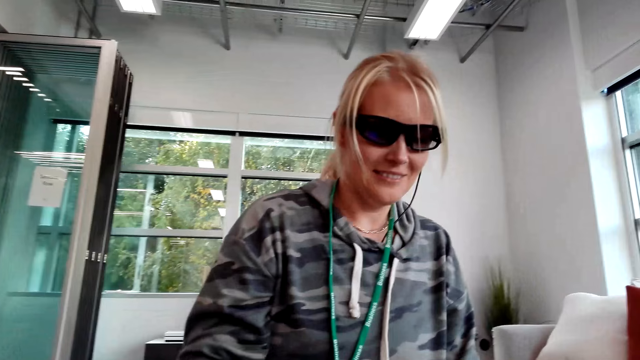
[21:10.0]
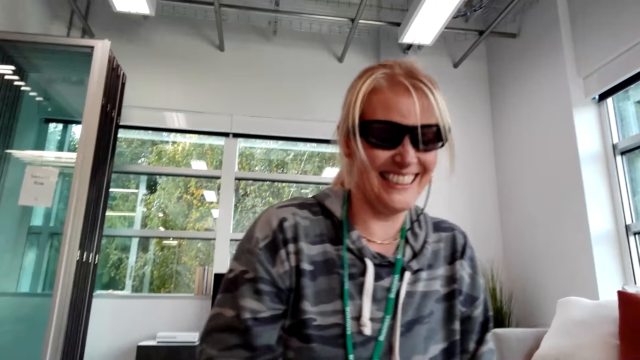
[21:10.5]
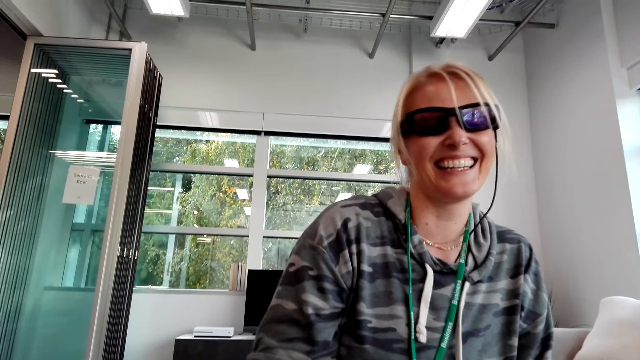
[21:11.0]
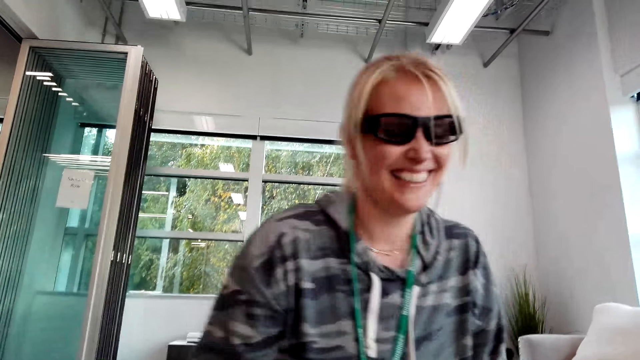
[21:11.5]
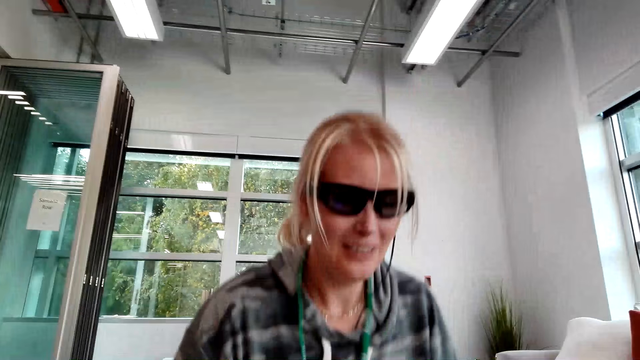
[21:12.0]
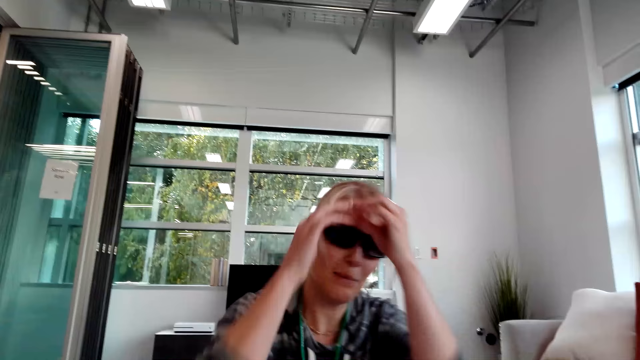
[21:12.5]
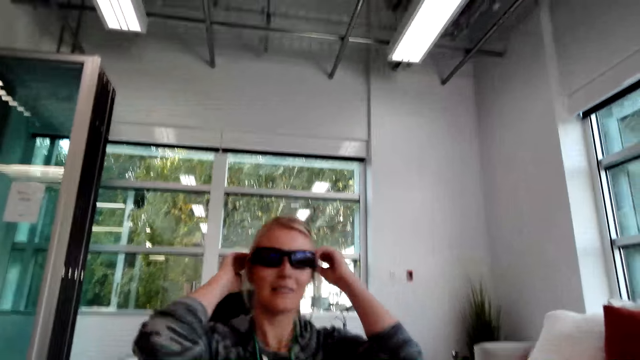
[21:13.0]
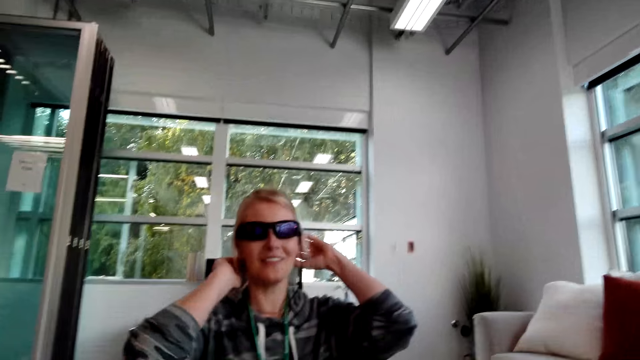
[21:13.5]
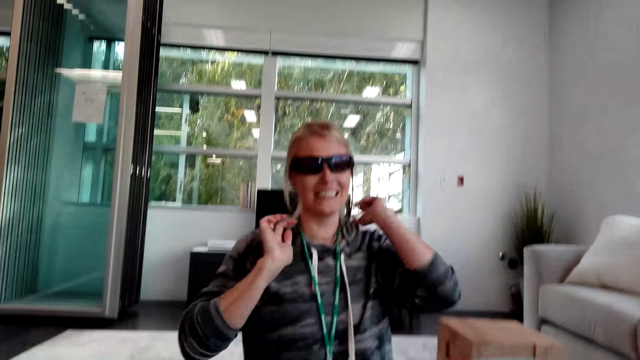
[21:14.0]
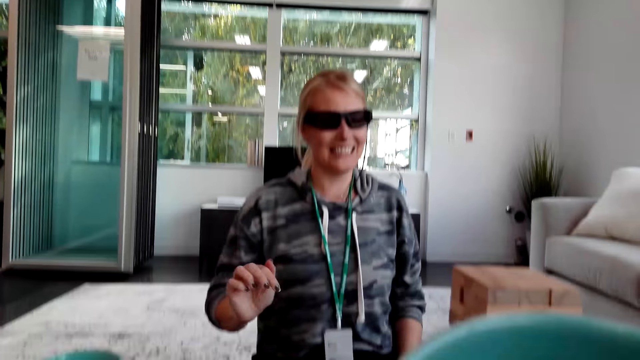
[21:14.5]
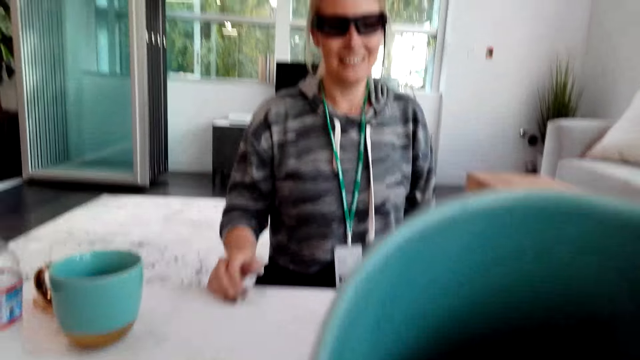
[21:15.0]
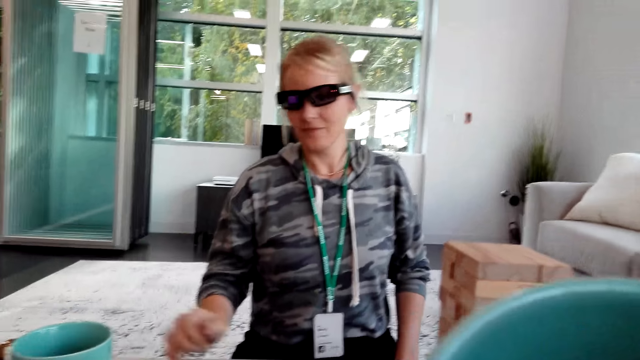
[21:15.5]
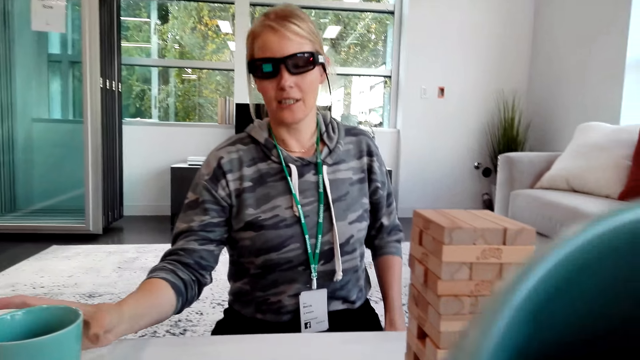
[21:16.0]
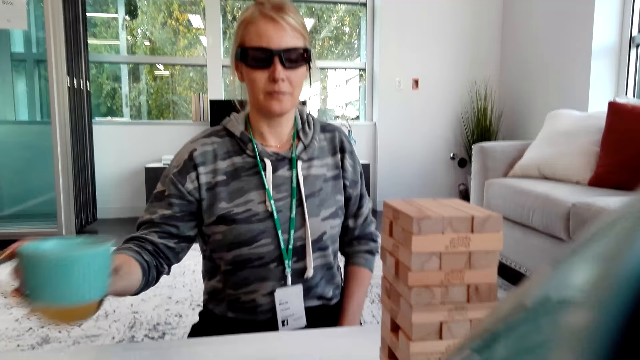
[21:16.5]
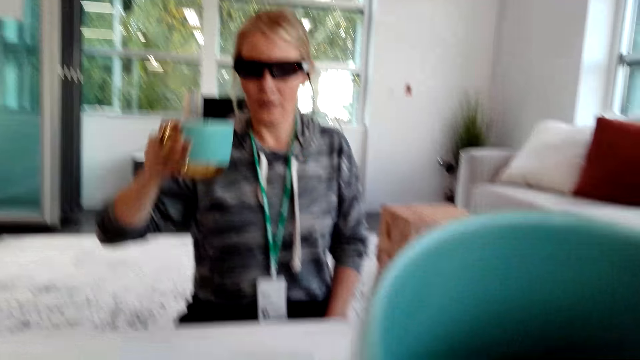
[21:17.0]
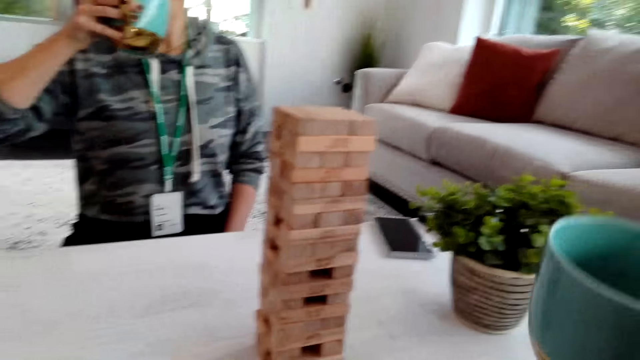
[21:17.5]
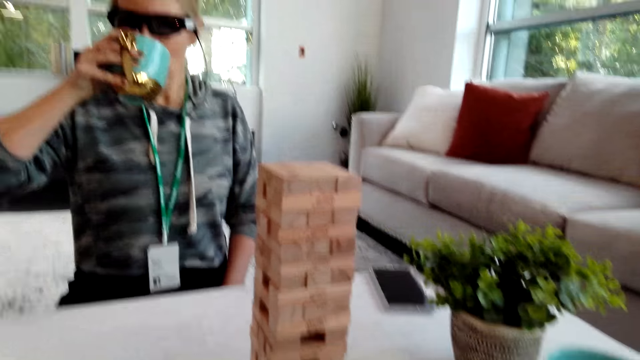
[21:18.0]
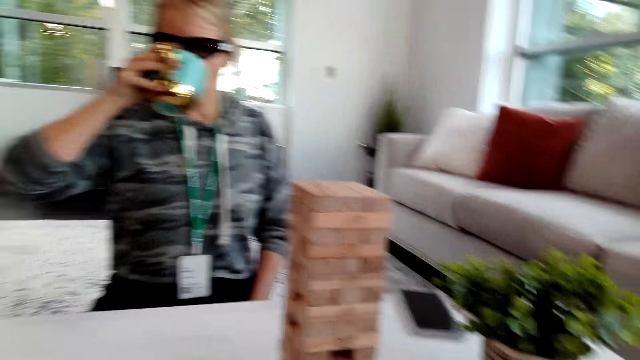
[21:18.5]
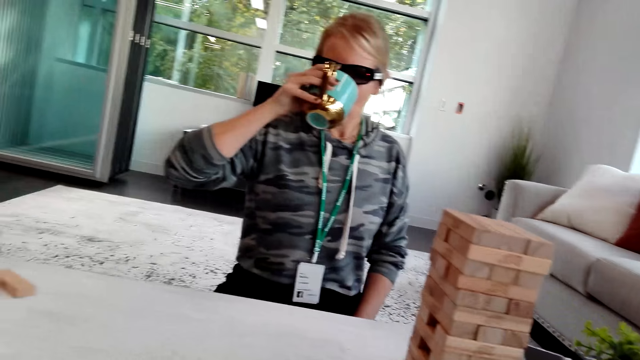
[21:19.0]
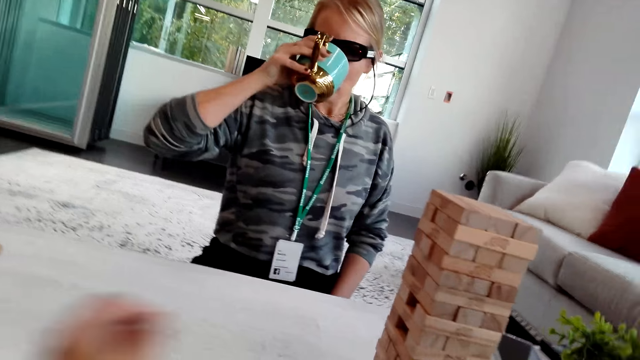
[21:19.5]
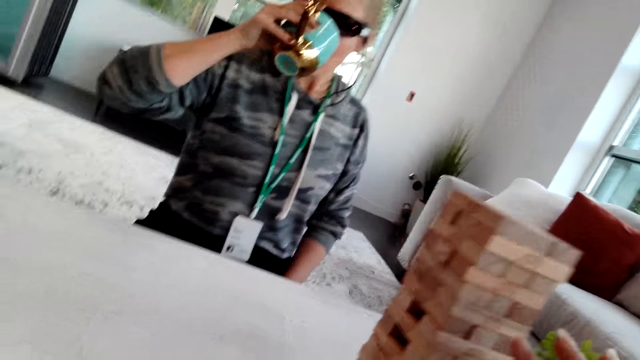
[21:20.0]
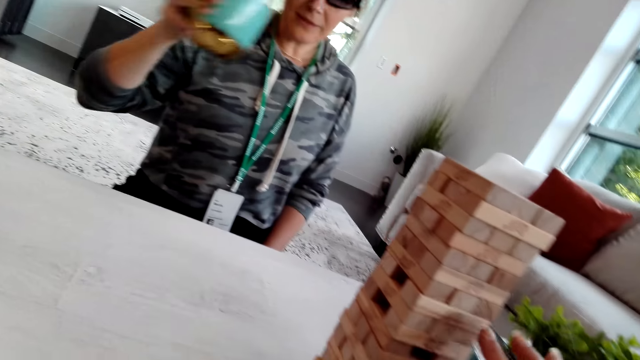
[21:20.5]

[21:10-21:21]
A person laughs. The person touches their head. The person laughs. The camera wearer takes tea. The person picks tea and drinks tea.

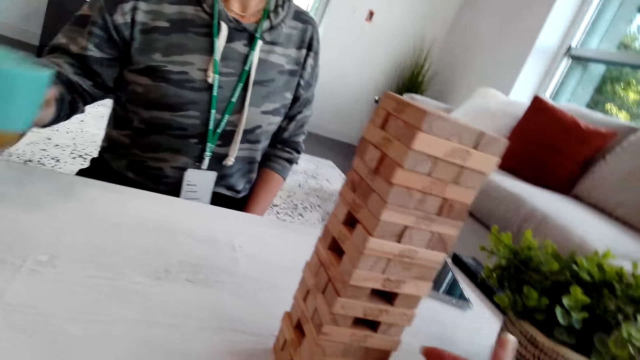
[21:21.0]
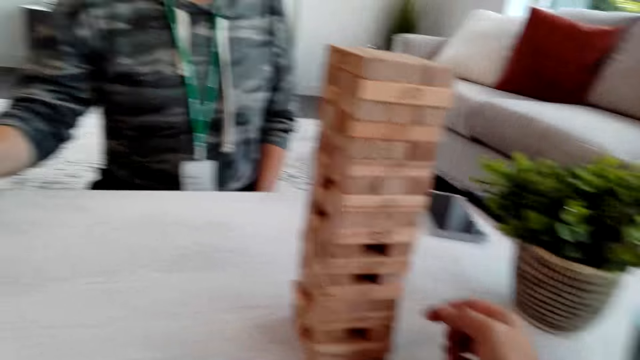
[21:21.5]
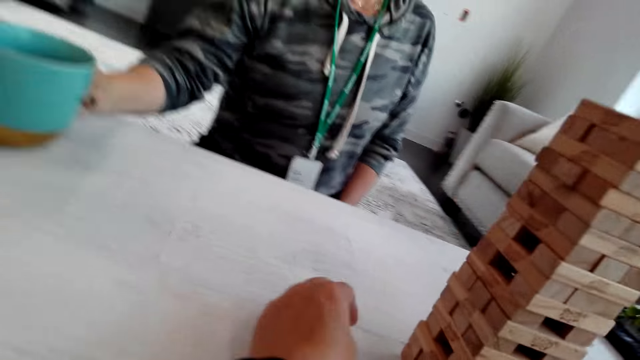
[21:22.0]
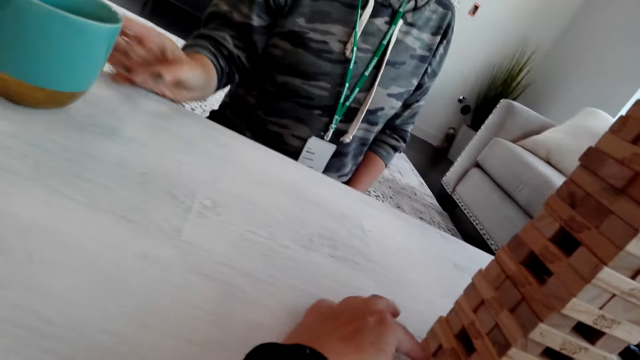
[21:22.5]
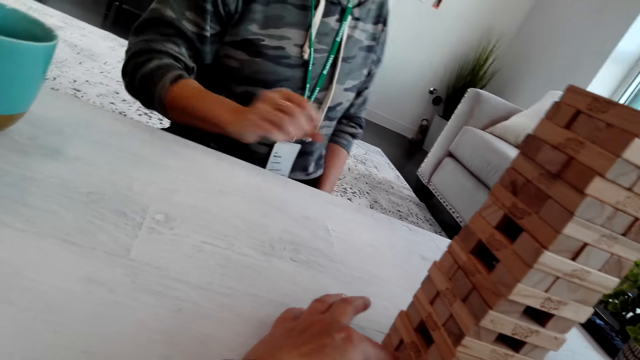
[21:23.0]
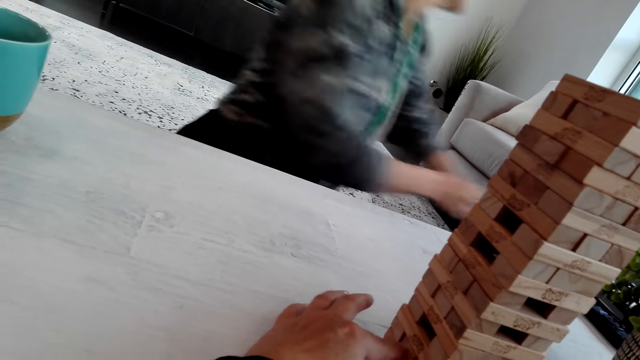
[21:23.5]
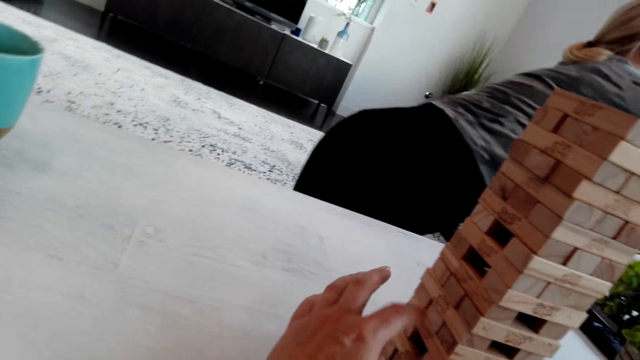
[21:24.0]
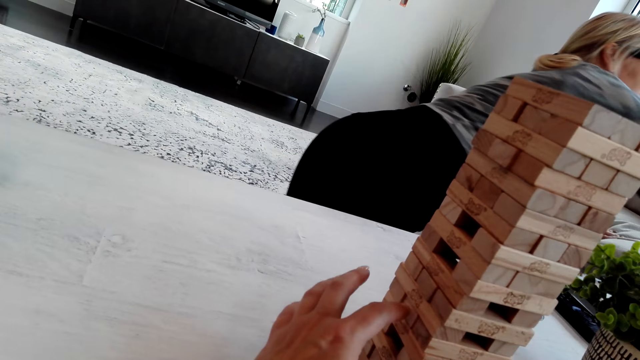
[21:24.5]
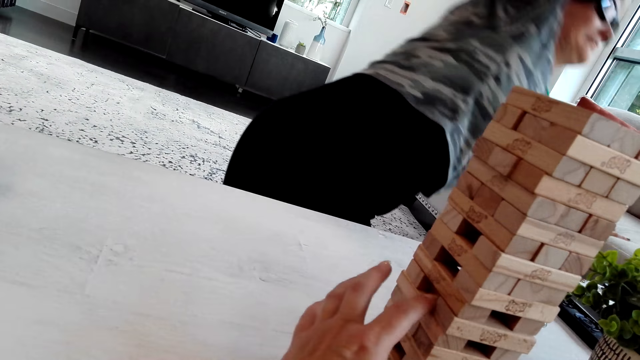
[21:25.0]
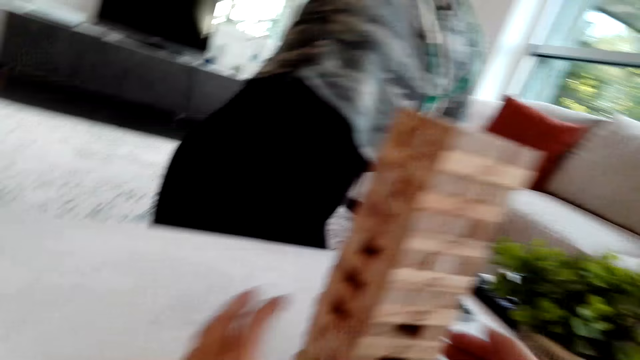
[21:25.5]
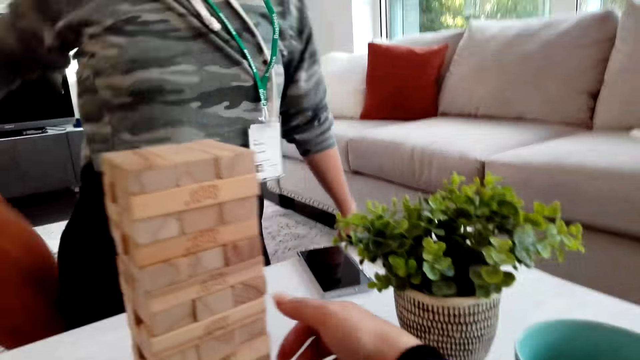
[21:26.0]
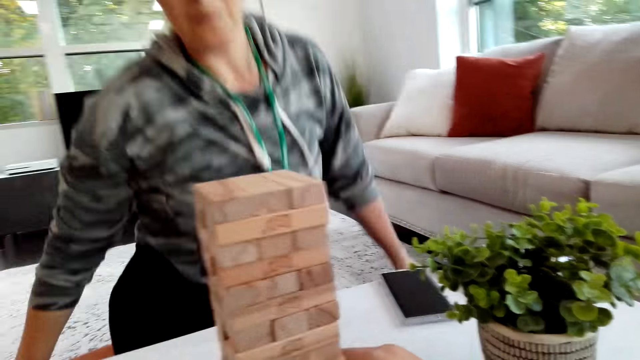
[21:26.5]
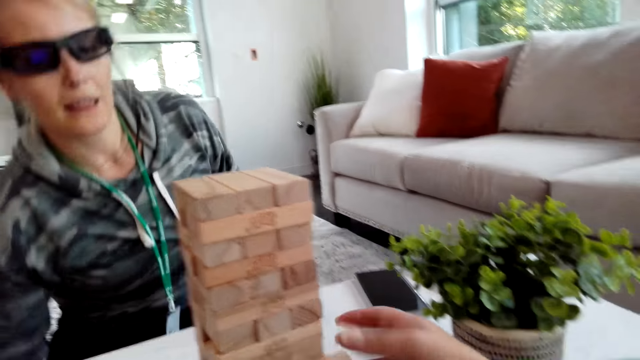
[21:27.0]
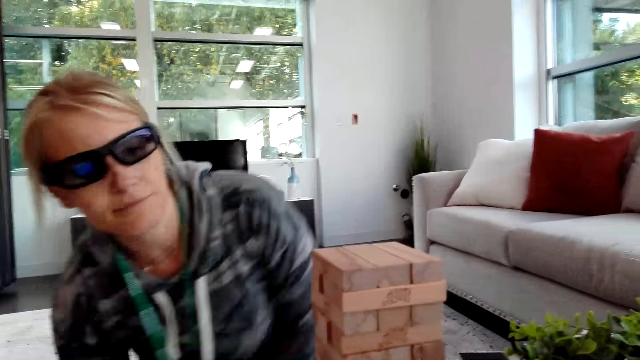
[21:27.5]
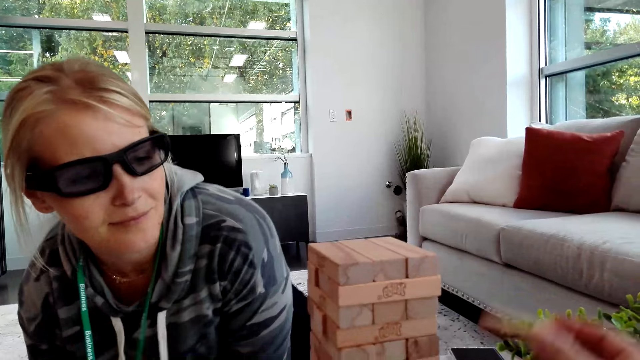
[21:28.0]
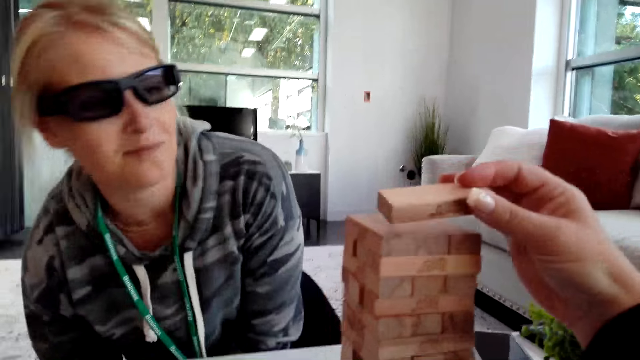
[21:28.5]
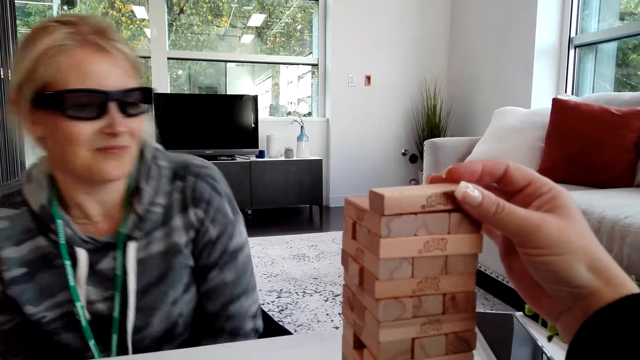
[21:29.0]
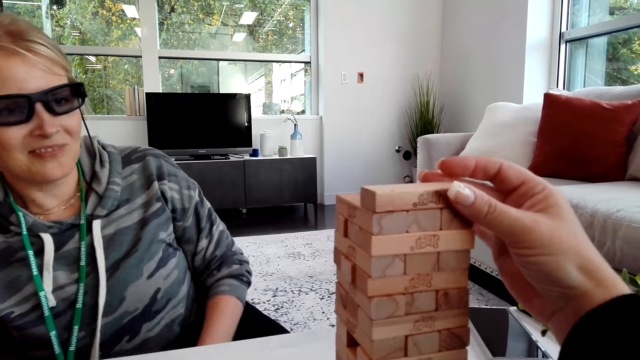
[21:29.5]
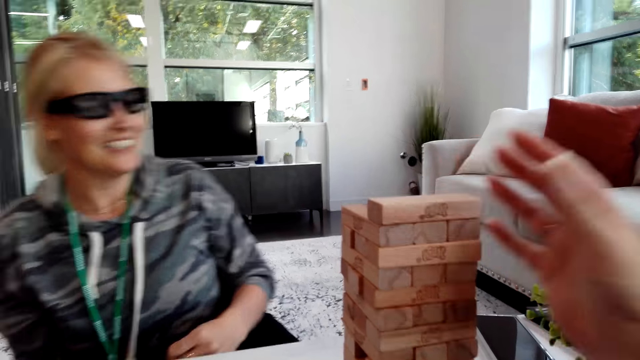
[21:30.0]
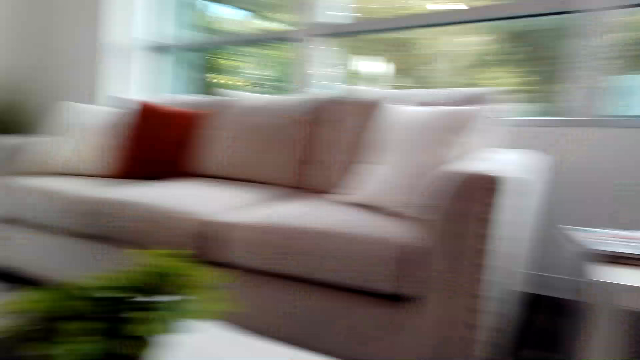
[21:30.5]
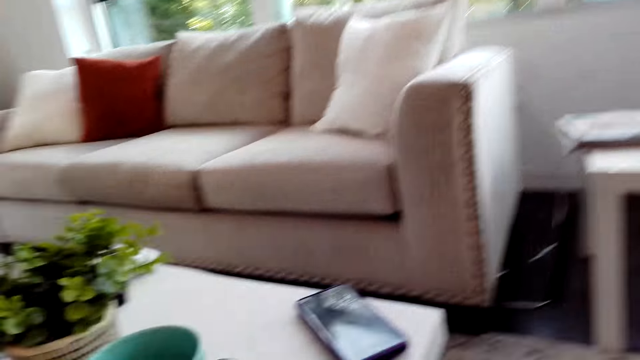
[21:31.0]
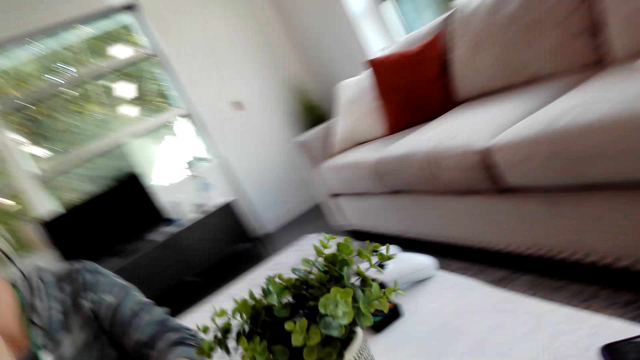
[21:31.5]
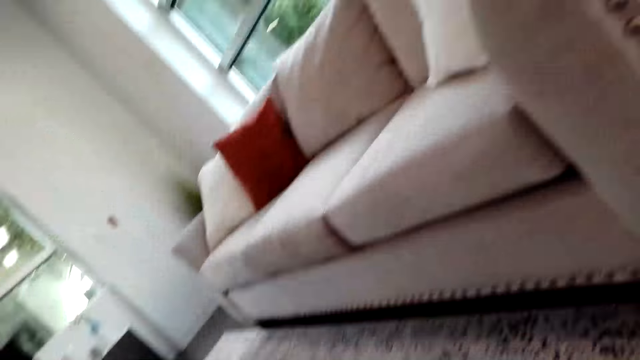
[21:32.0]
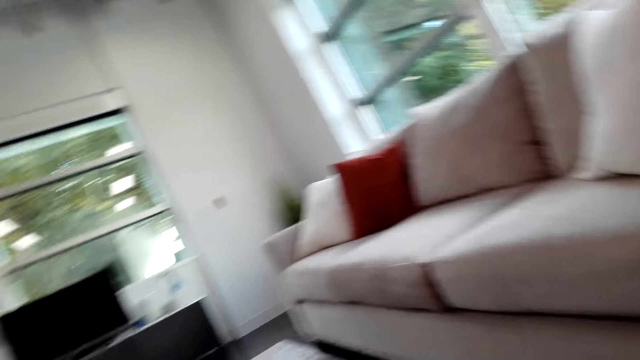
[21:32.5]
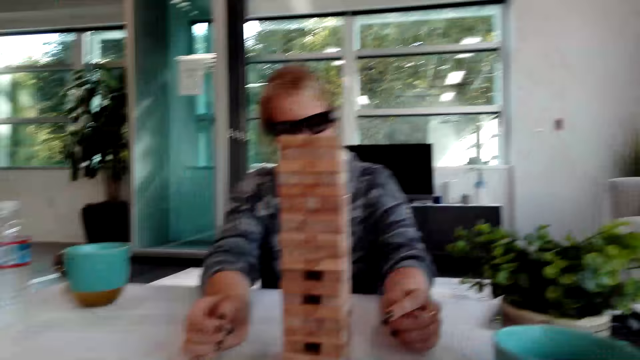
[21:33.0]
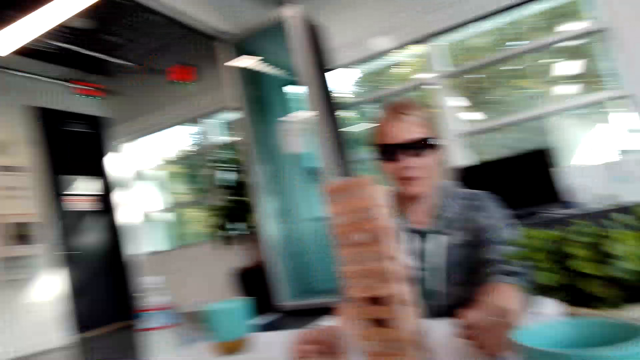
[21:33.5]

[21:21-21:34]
The camera wearer picks a tower wood block game. They remove a jenga block from the other blocks while talking to a woman. They pick the tower wood block game. They put the jenga block with the other on top while talking. The woman laughs.
